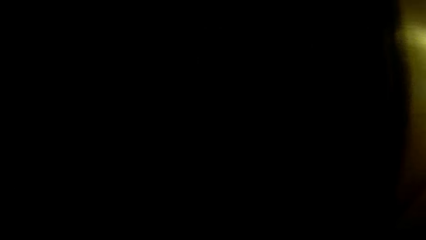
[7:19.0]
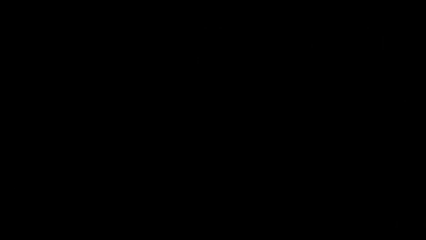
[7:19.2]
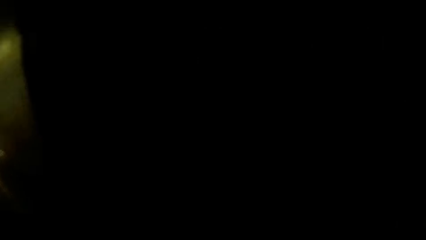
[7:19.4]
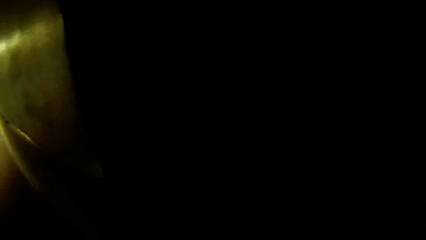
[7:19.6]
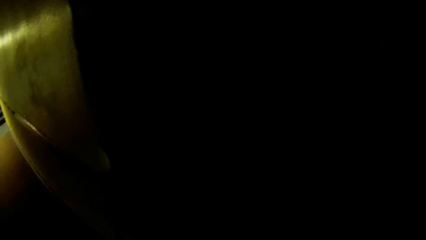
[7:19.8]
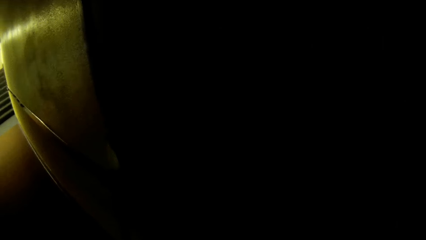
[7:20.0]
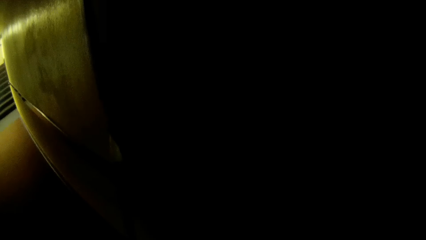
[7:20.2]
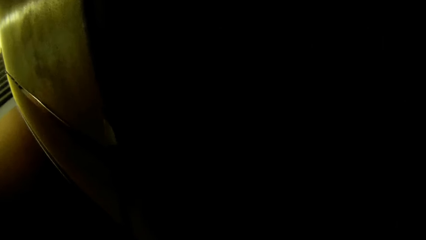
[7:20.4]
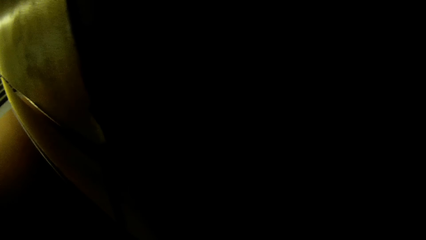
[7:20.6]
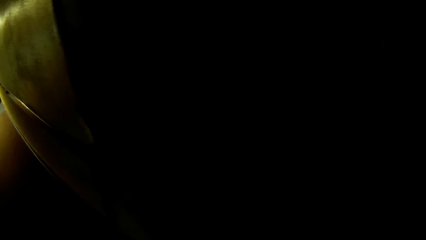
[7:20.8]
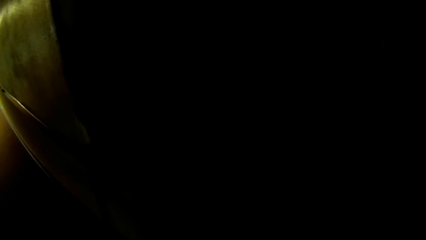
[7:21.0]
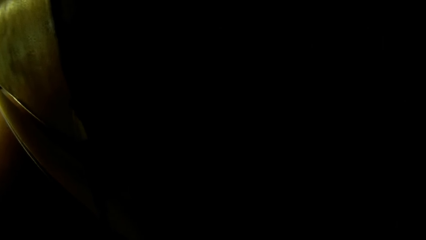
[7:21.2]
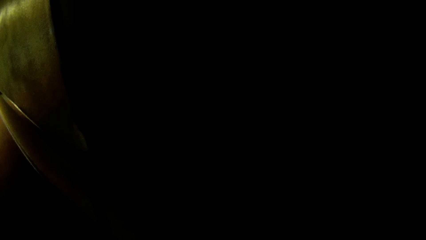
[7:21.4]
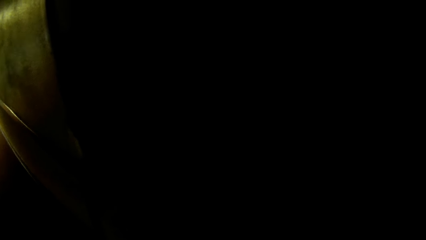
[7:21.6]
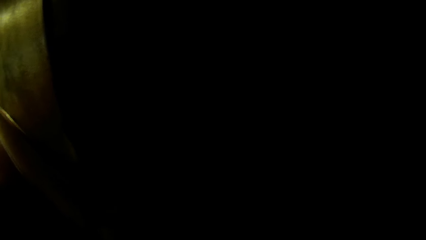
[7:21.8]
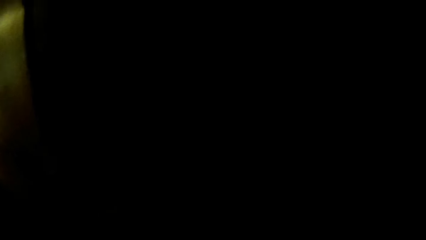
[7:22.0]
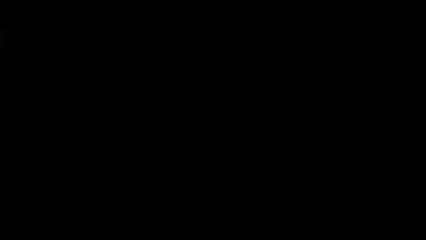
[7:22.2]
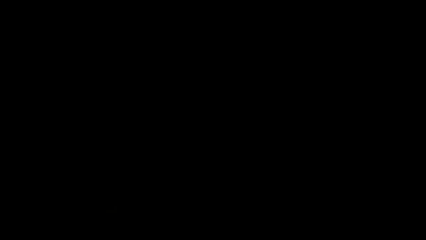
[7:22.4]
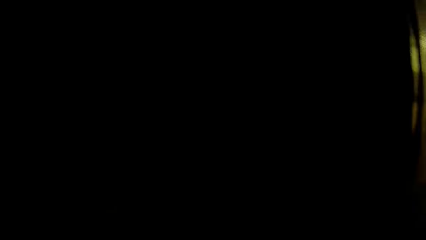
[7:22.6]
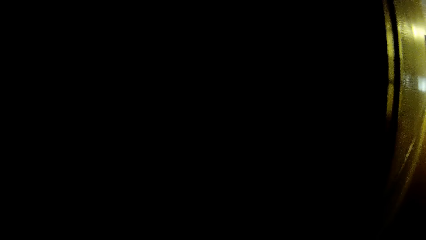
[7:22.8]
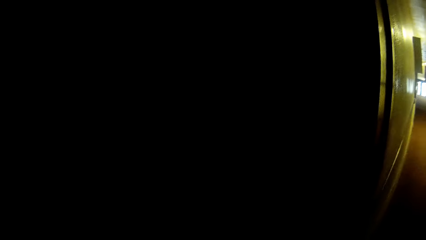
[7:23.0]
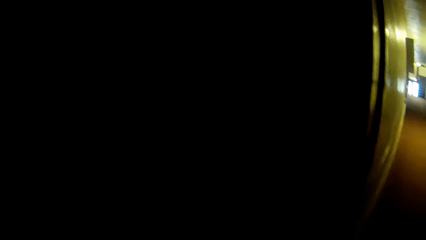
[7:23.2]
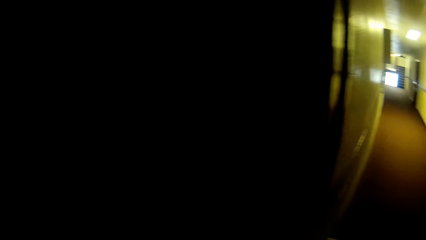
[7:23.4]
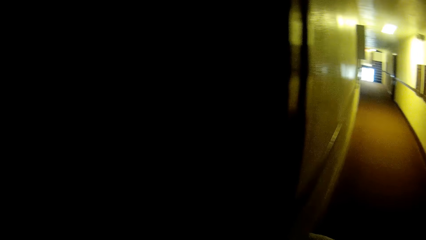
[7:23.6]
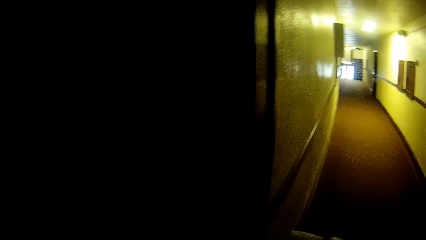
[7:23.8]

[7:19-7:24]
The camera wearer looks around in the building.

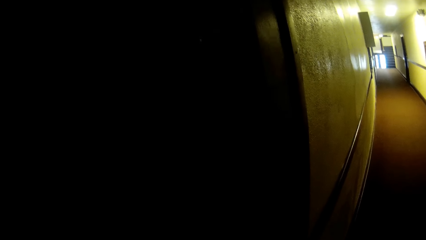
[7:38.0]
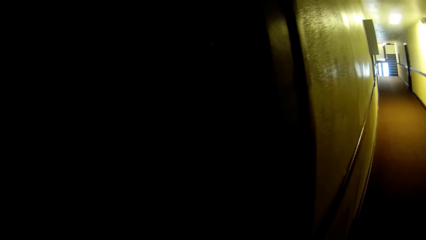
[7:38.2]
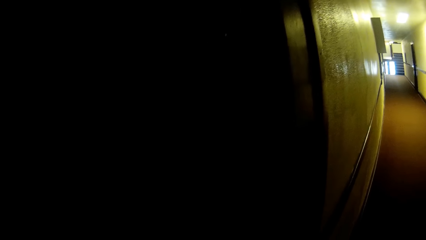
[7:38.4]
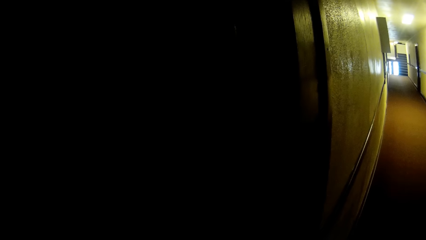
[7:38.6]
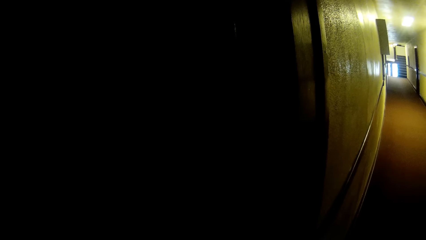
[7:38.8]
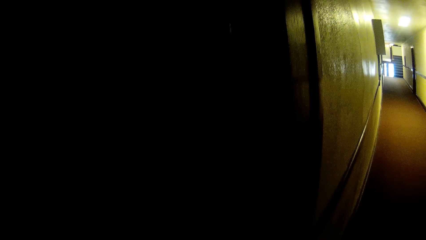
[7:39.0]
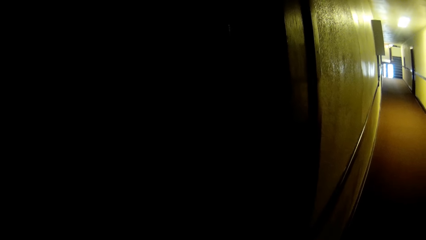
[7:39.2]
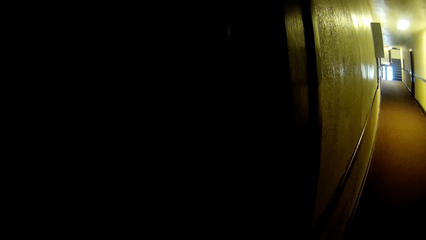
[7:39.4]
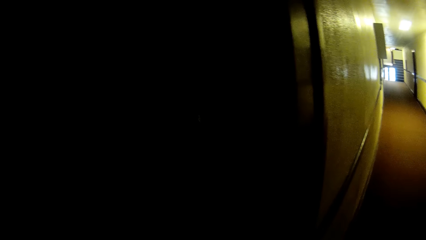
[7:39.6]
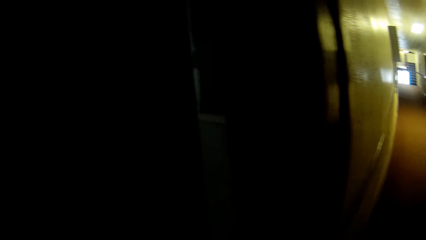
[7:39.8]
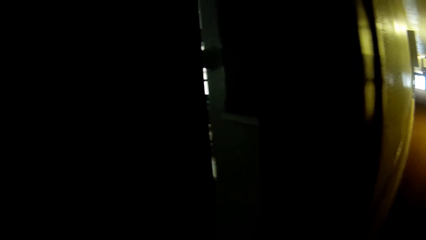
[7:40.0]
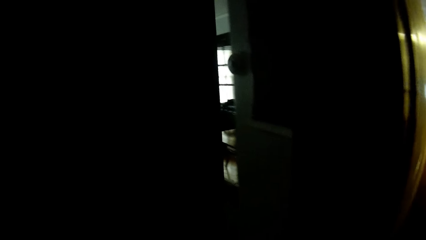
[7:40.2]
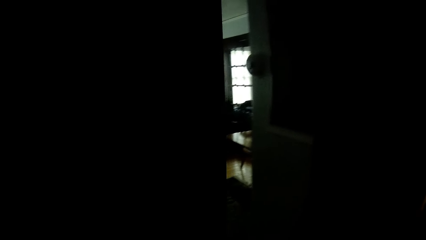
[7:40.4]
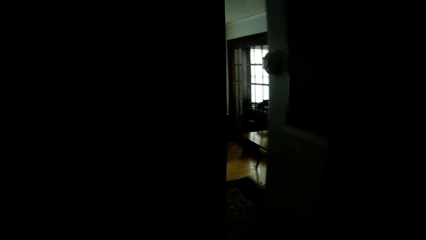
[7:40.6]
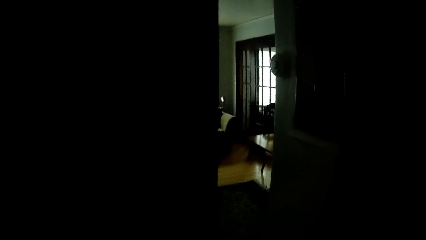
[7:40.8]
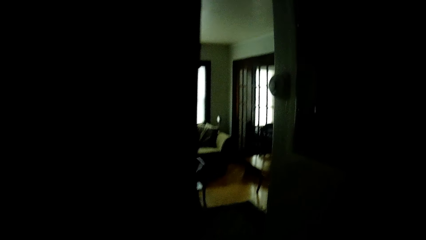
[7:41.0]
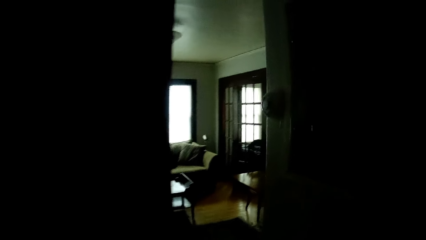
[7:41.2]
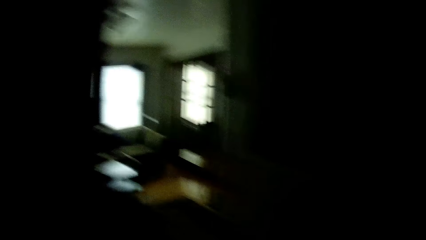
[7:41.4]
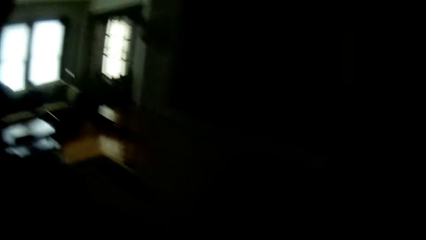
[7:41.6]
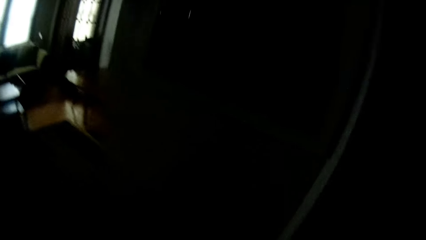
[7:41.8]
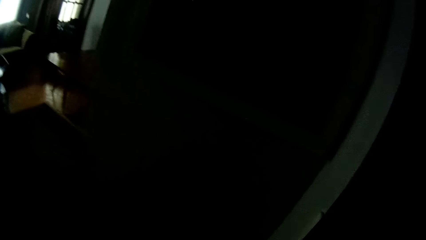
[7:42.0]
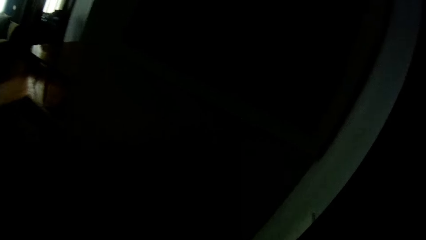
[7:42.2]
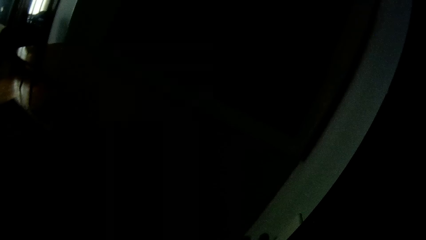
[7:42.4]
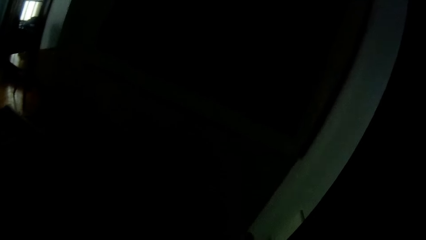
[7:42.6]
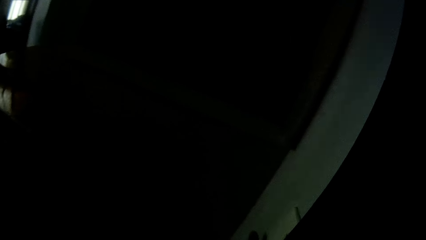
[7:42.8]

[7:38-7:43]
The camera wearer opens the door. They enter a house.

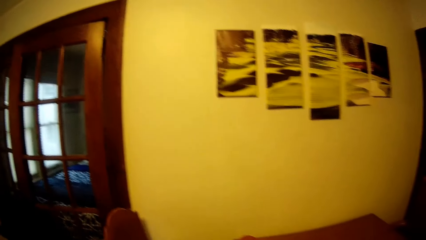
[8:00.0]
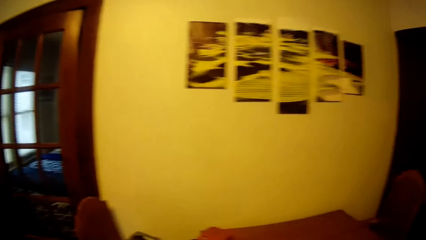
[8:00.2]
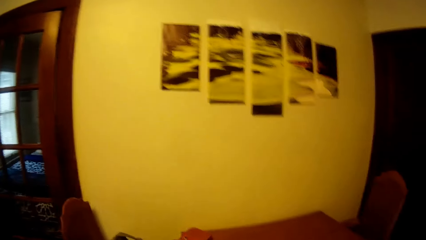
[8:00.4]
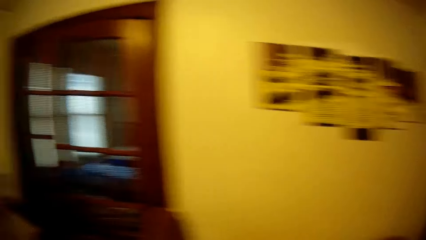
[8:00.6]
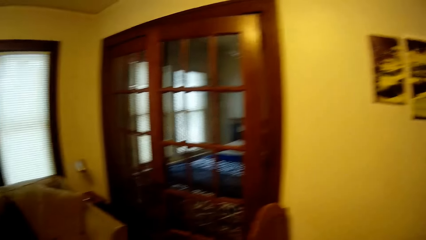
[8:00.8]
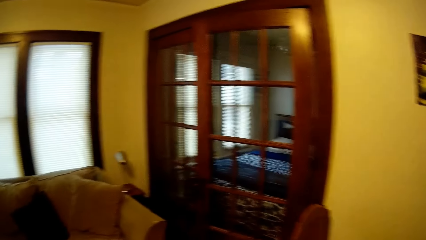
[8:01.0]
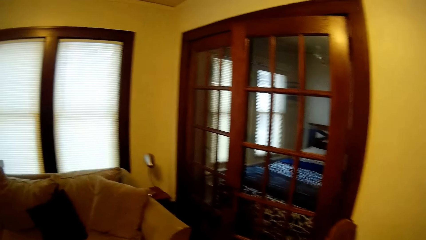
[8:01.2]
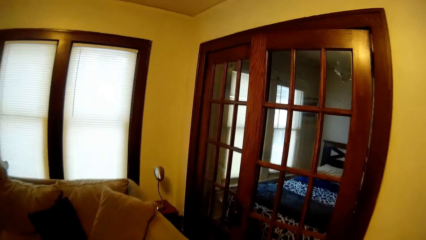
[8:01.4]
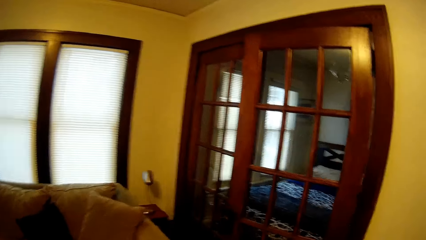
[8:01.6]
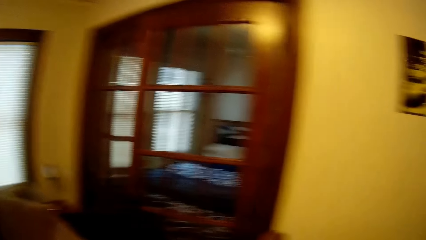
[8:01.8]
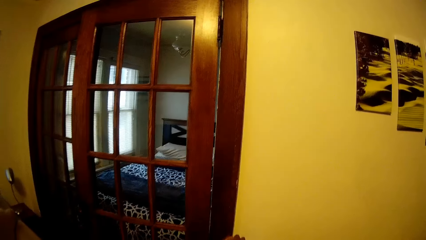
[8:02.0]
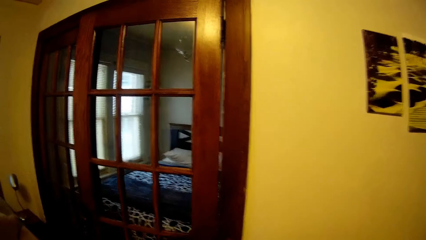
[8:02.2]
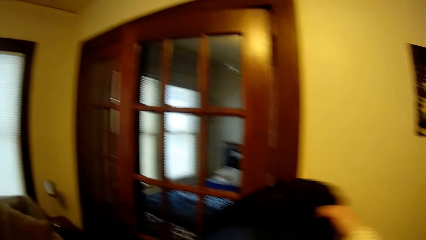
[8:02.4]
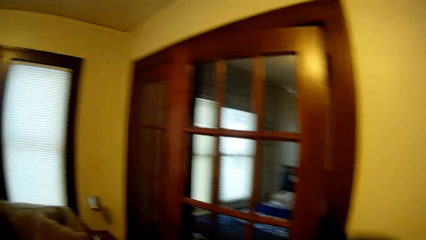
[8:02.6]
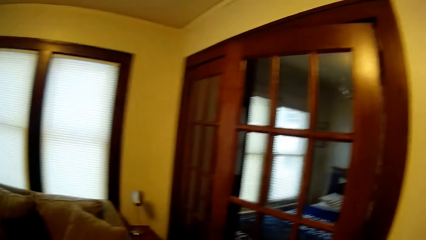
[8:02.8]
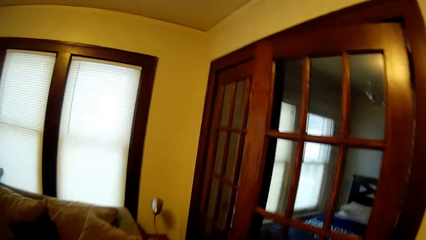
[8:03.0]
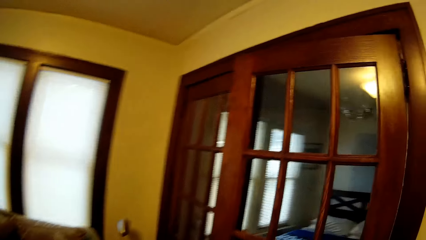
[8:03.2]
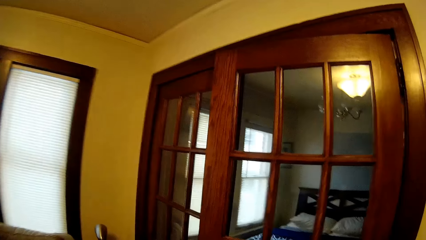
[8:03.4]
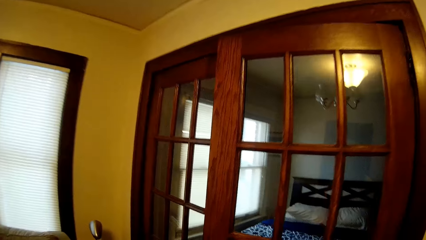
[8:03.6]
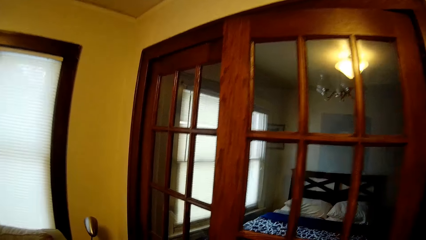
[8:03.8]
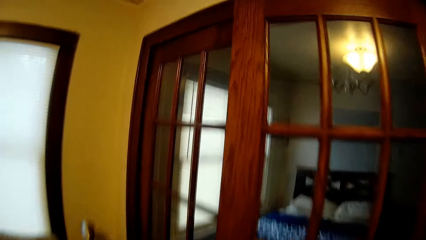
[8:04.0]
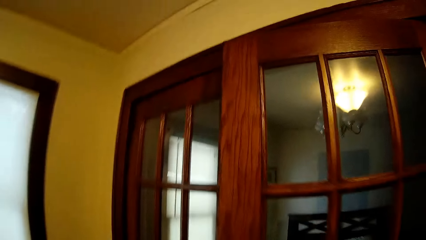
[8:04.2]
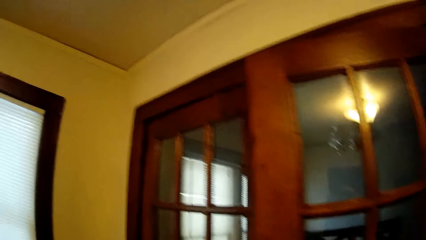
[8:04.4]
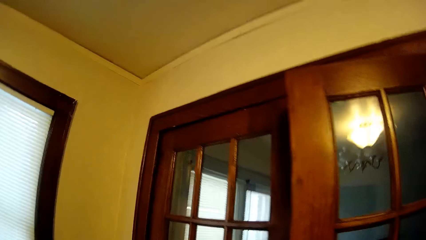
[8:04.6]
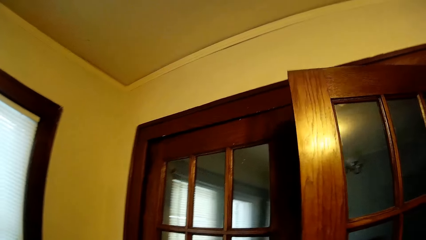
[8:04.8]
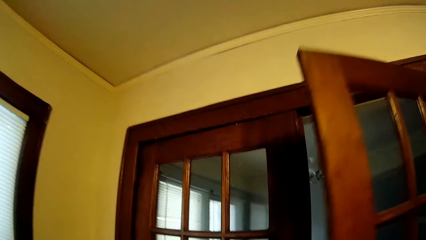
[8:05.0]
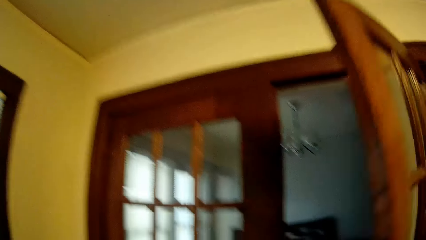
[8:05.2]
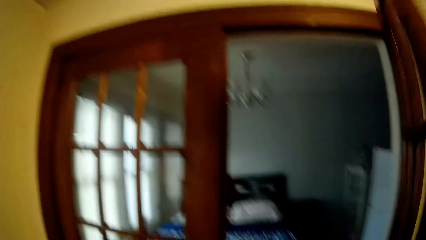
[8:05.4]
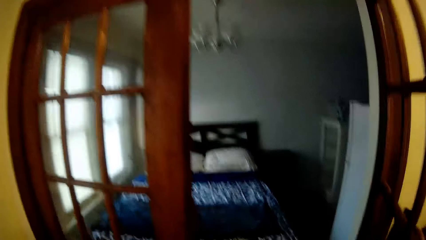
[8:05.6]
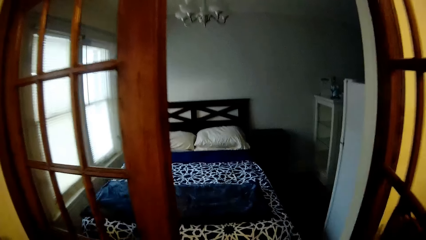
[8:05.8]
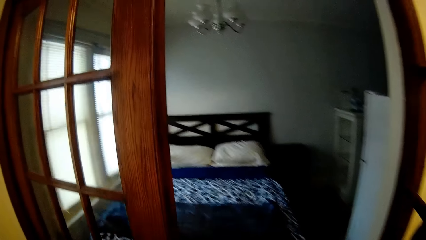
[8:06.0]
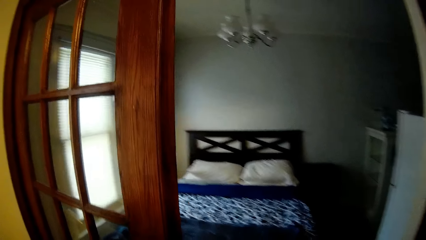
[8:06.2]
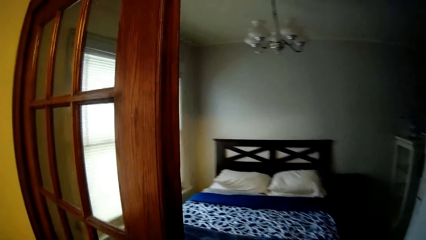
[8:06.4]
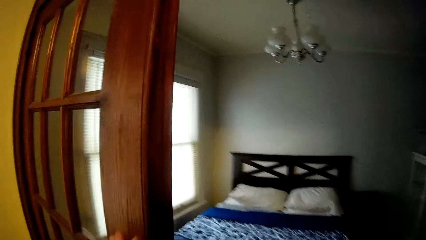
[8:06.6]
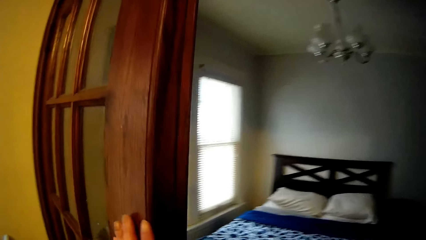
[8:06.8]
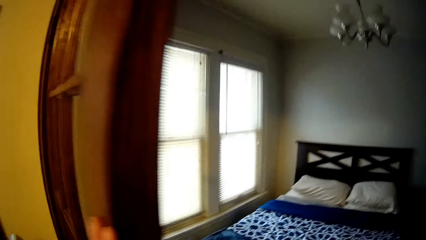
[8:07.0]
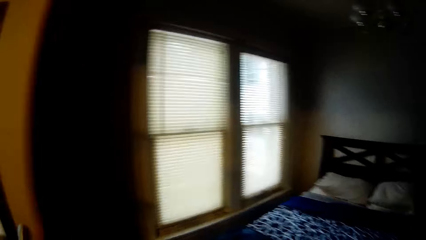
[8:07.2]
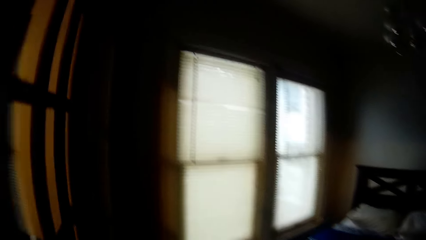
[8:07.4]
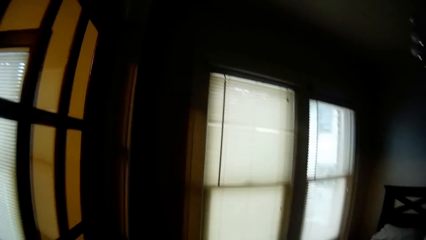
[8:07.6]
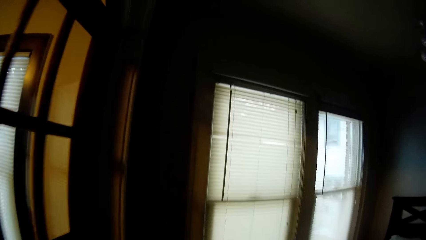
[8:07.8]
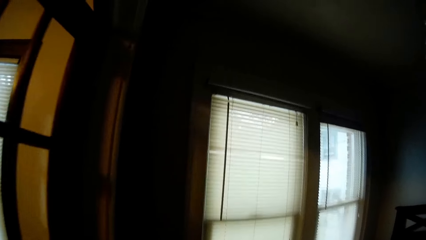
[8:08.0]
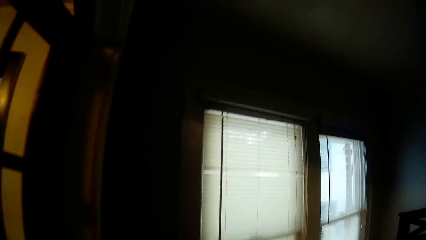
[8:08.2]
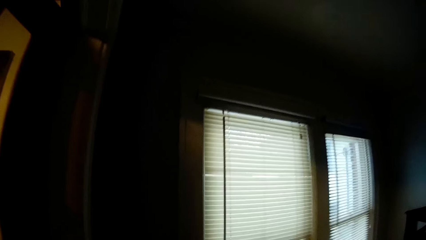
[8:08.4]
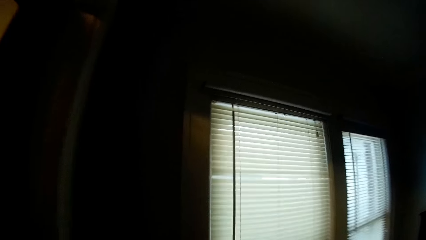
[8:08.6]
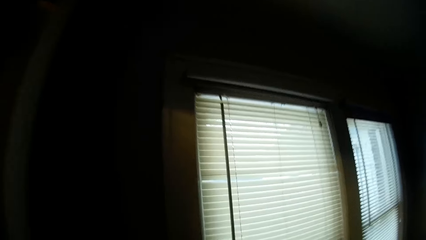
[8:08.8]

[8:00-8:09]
The camera wearer walks around in the house. They adjust a hand. They open a door. They walk towards a window. They get in the bedroom.
